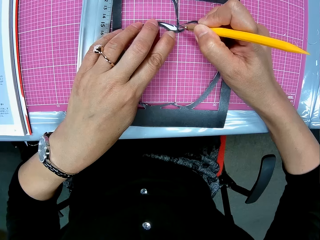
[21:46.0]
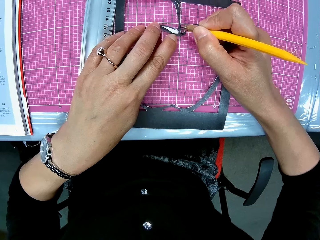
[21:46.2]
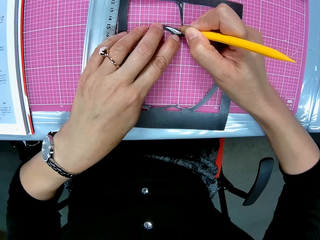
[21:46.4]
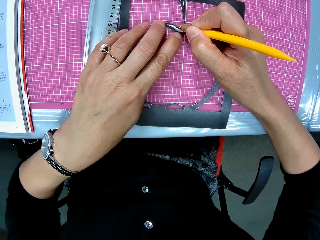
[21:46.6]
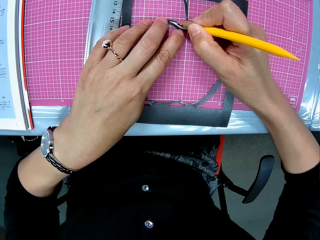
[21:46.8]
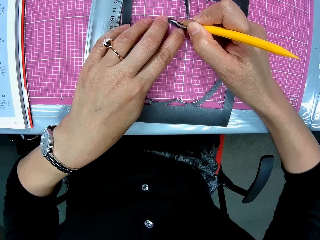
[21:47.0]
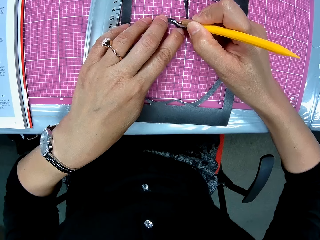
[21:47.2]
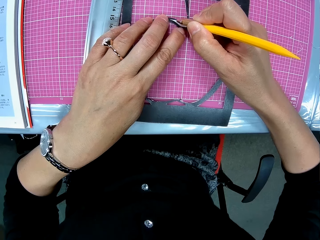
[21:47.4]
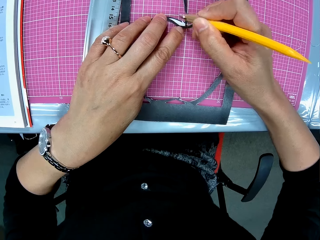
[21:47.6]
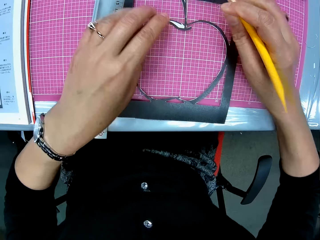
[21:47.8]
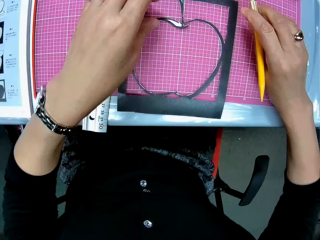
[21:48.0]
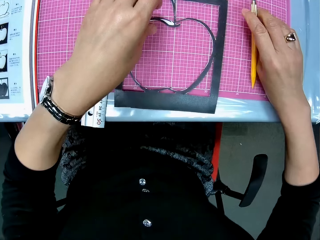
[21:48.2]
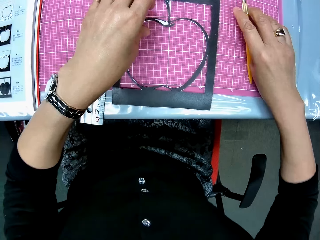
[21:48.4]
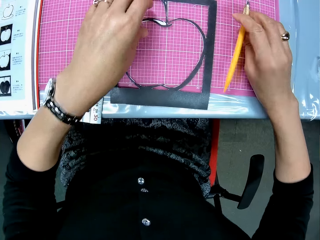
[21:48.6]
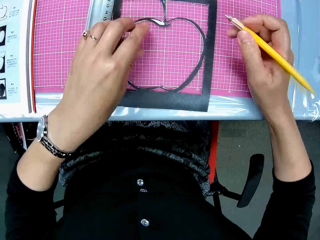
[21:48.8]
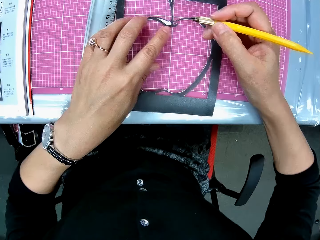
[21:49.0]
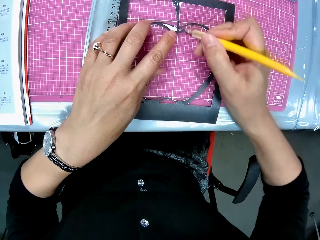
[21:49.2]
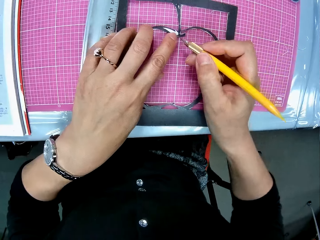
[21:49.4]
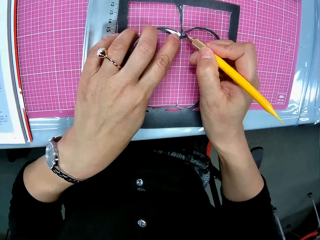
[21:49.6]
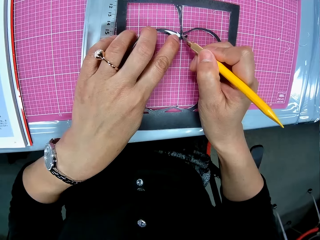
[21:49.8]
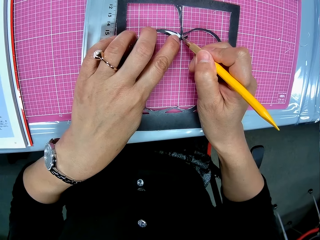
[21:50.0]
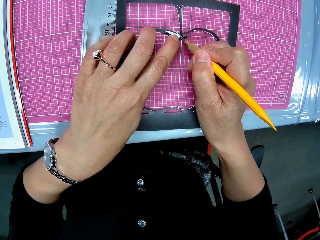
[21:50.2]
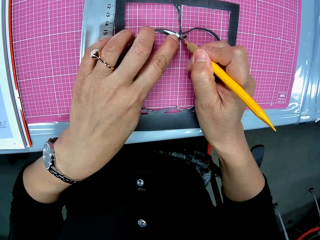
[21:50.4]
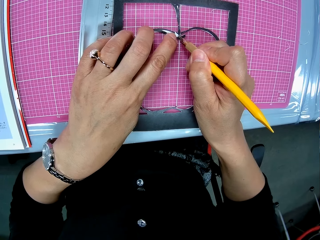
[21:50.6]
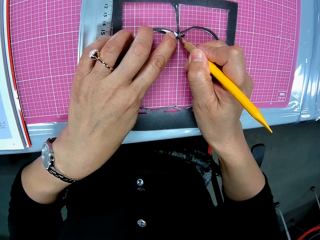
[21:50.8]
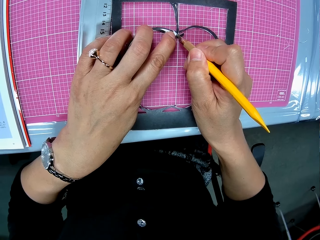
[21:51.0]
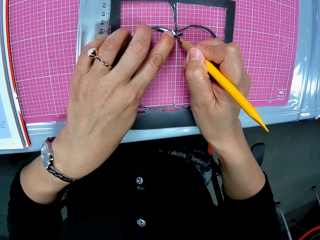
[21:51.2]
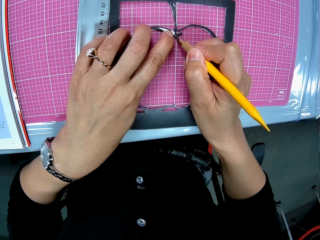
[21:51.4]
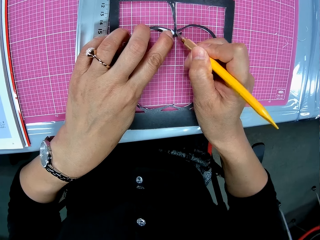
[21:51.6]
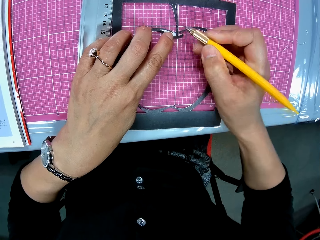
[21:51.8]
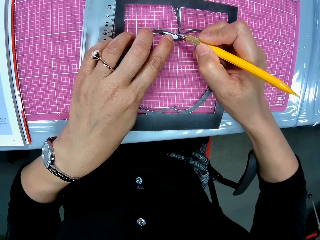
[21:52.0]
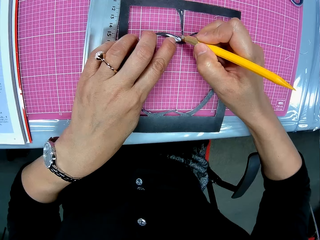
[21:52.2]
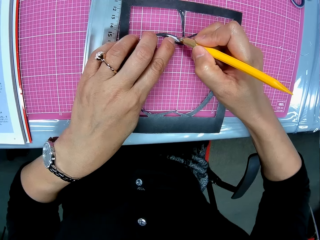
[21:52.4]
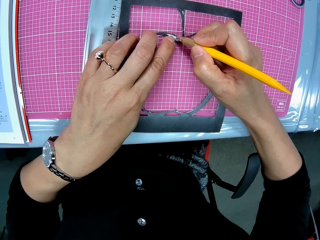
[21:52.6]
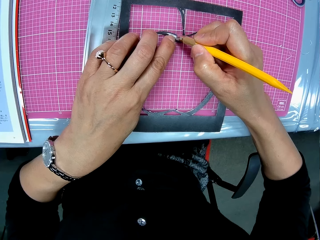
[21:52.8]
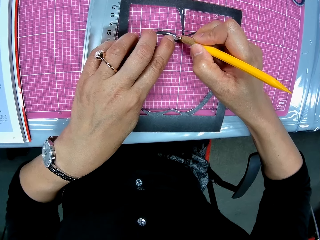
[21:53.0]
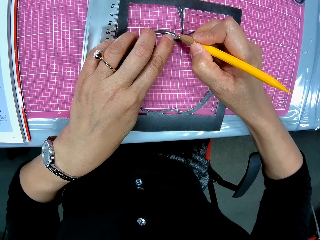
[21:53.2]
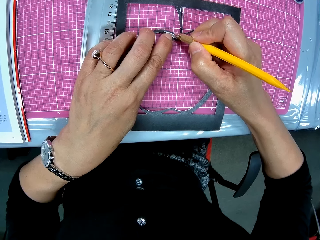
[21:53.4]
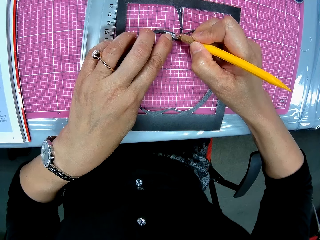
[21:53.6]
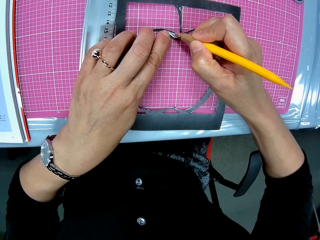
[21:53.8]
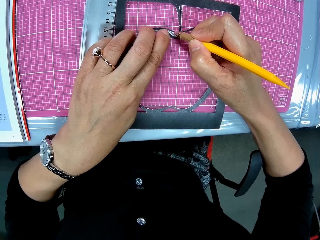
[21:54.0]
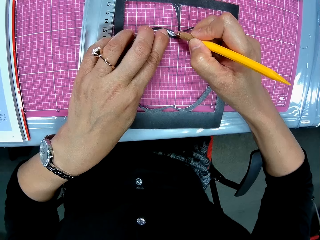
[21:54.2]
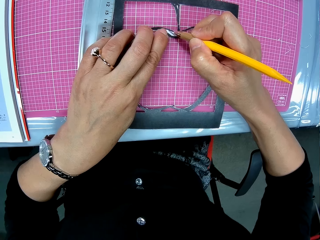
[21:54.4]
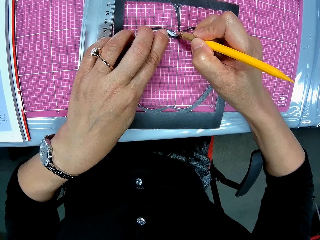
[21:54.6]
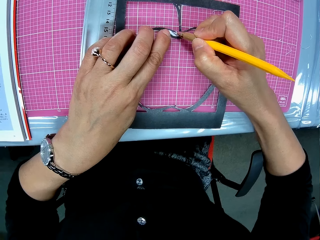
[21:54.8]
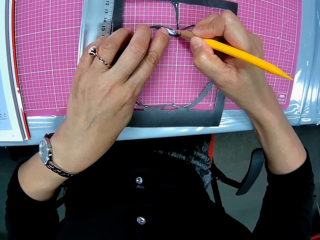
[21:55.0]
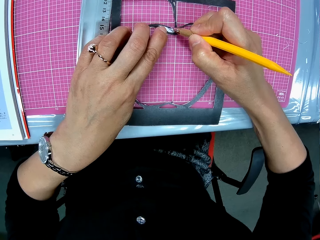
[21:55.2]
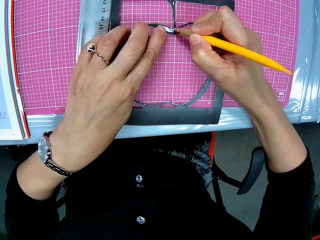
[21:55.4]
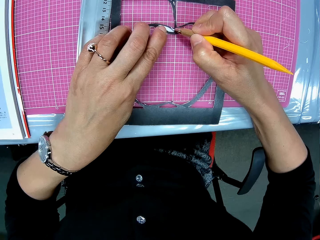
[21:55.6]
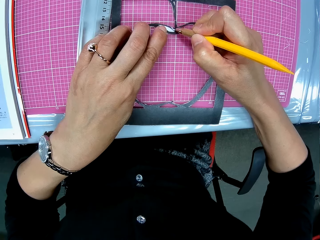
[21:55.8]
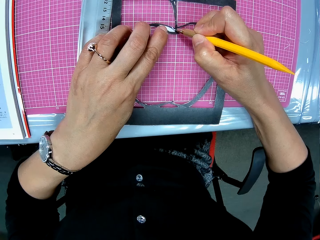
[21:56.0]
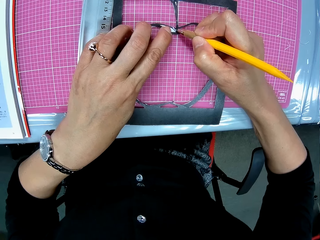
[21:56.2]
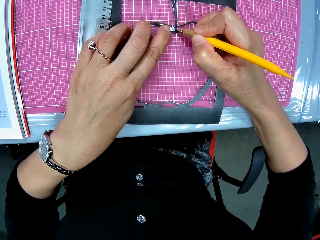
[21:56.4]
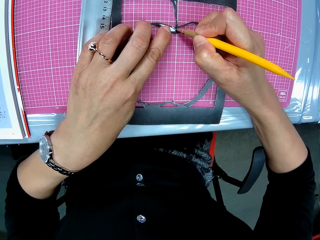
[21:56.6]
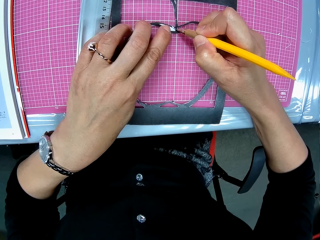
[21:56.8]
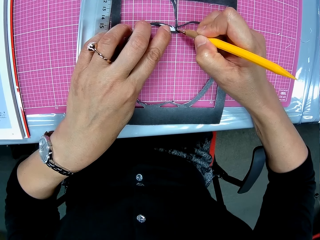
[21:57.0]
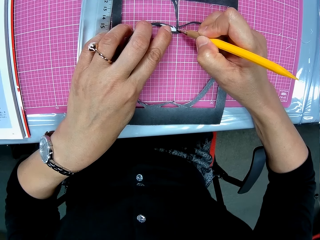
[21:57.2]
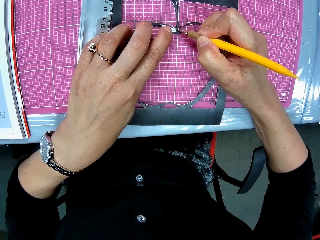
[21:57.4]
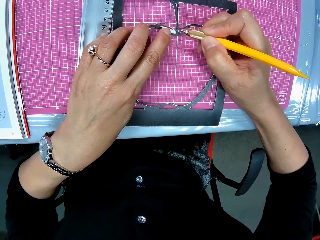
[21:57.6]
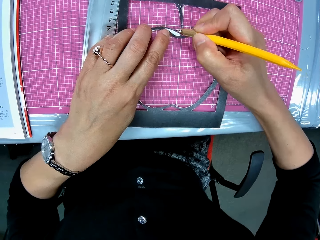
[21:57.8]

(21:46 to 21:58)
The camera wearer stares at the paper cut out. They cut the paper cut out with a paper cutter.

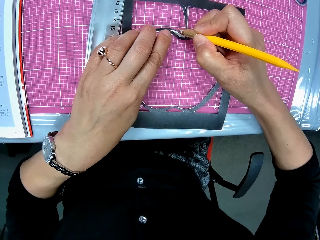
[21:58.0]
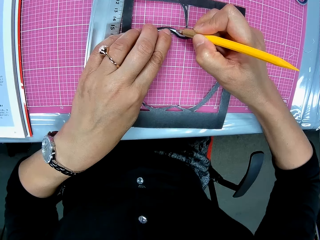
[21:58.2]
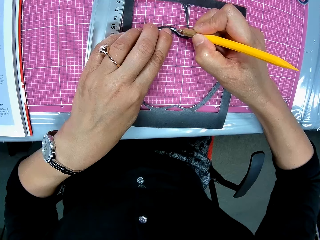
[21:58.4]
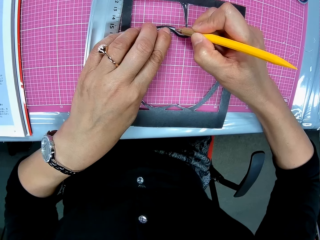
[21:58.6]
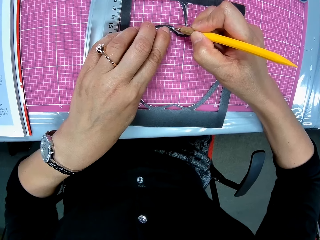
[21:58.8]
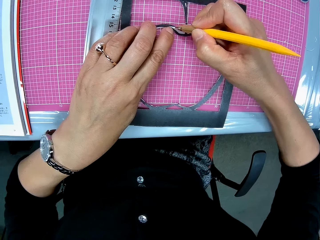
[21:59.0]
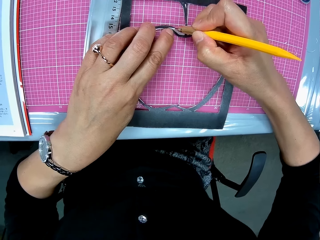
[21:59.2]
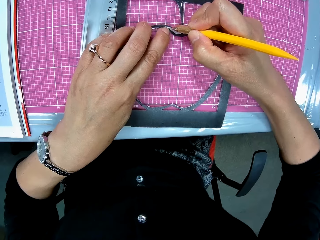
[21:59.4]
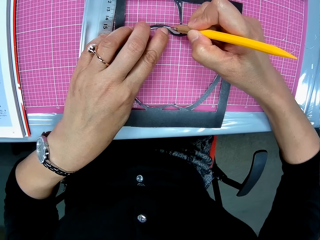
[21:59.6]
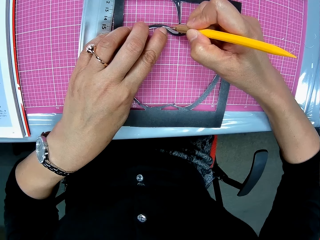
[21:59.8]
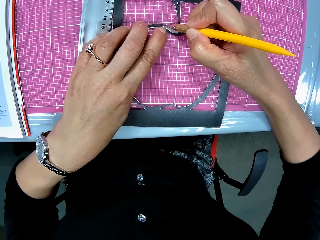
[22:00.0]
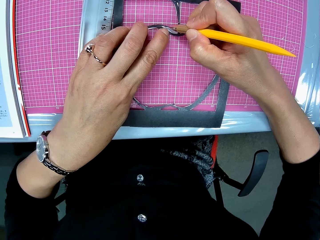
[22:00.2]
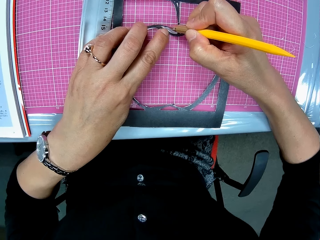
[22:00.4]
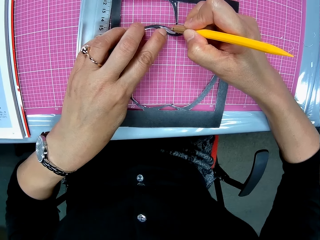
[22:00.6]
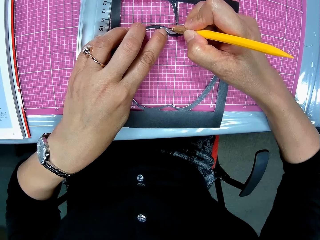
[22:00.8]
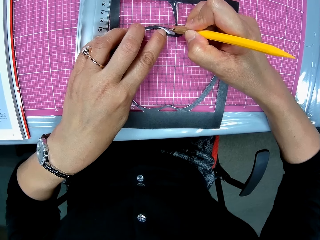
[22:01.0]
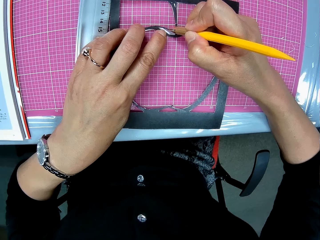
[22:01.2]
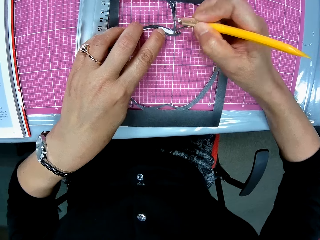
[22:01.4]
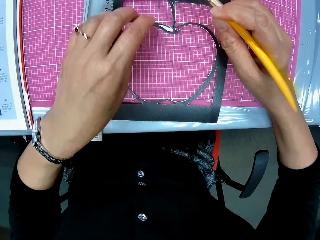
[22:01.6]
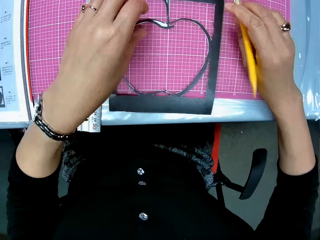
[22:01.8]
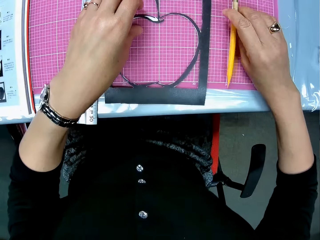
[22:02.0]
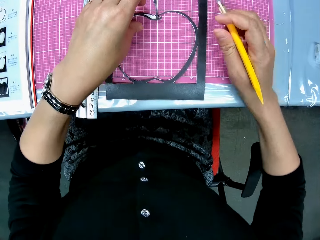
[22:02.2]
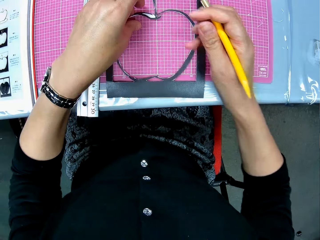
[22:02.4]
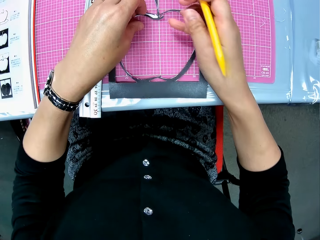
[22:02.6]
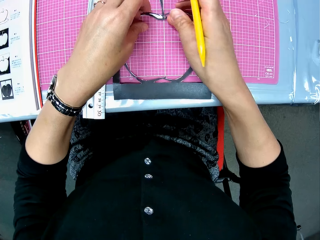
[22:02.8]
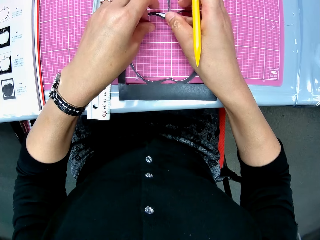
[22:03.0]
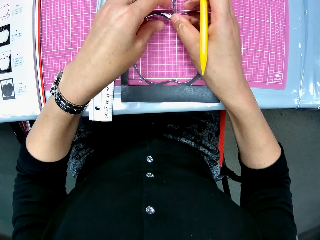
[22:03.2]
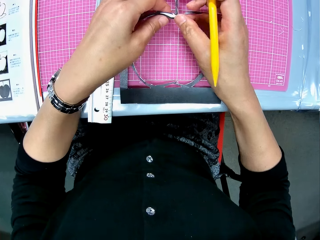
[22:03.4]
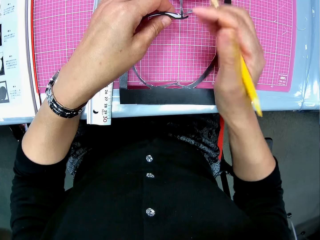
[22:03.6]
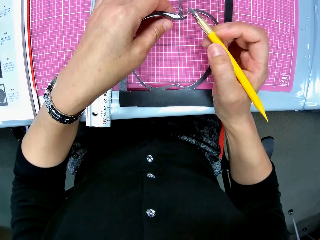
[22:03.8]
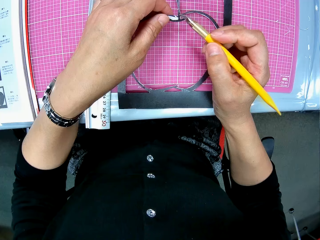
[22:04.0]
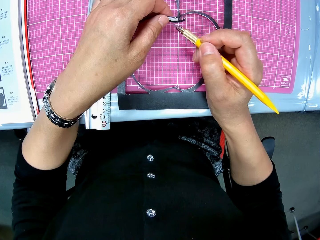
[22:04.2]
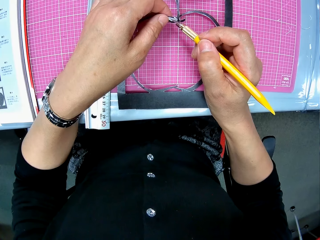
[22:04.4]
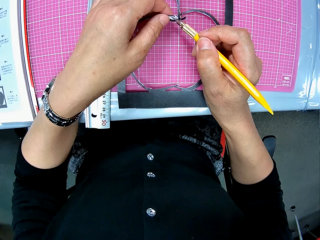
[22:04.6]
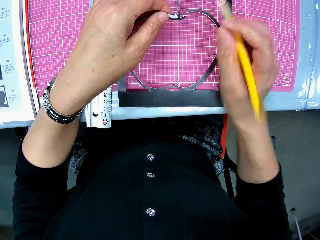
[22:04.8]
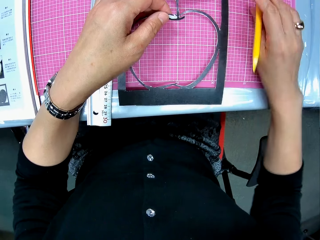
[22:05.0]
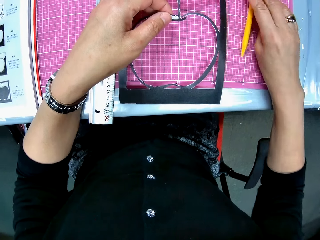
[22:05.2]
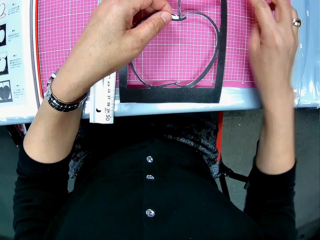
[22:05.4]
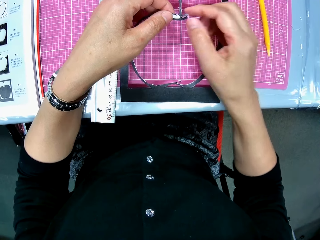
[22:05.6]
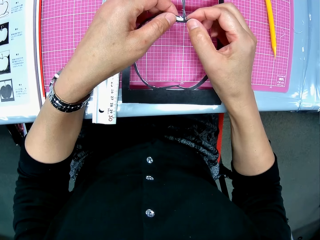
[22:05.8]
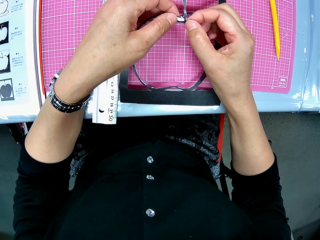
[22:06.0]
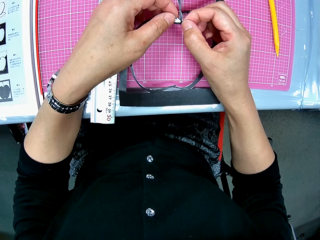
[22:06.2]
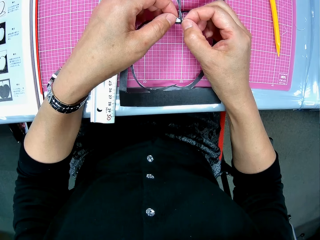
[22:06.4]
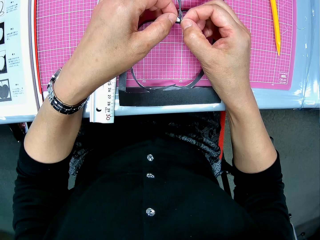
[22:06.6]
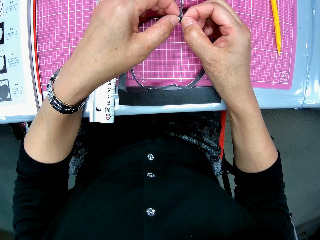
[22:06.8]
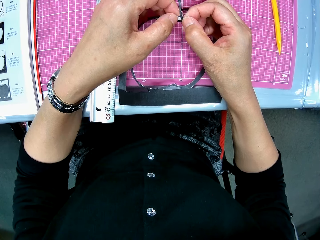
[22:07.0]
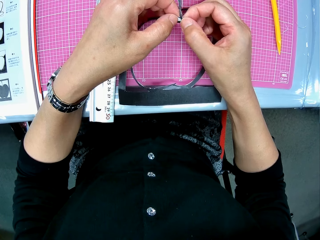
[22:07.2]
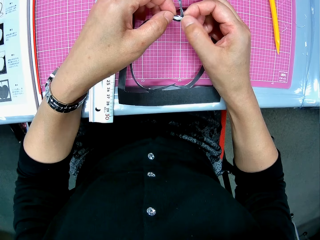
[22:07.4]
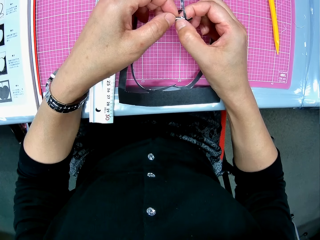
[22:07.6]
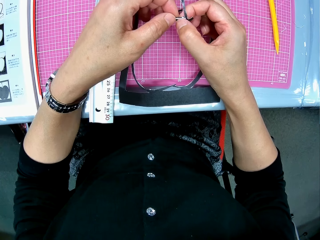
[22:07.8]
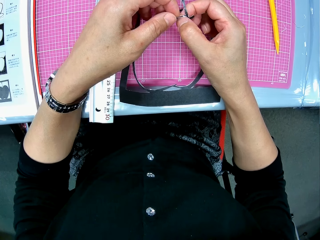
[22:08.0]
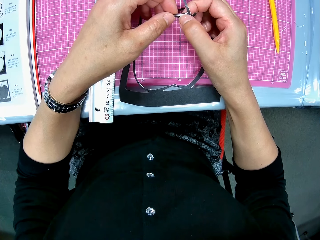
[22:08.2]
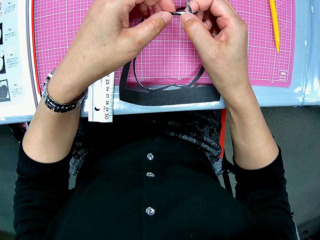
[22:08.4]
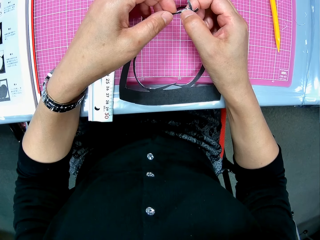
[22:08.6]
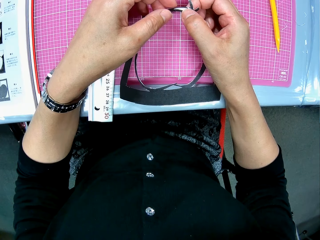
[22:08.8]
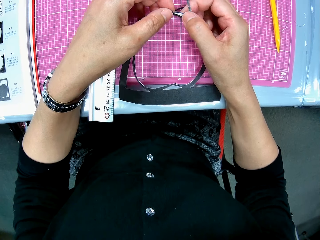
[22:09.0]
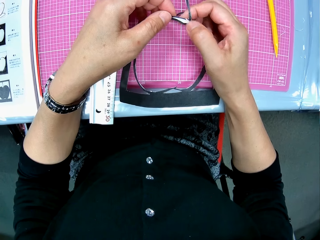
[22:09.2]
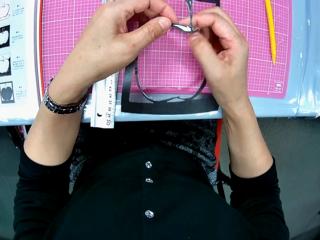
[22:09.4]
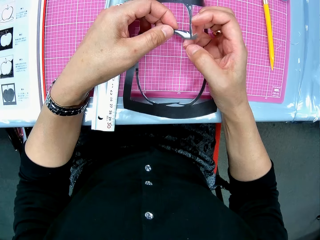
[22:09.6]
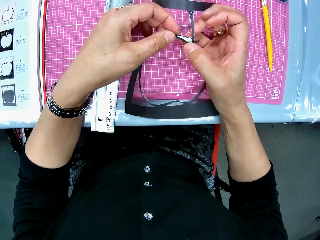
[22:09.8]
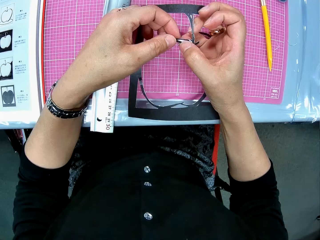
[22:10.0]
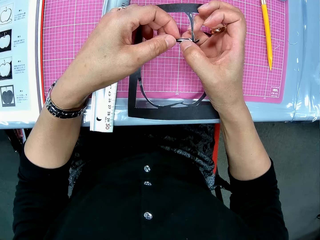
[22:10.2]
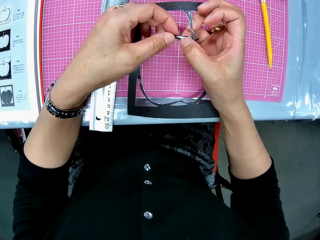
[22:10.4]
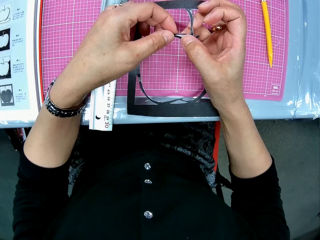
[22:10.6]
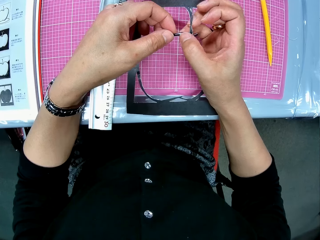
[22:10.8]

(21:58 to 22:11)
The camera wearer attempts to drop the craft knife or paper cutter on the cutting mat. They inspect the paper cut out or last craft piece. They lift the centre of the last craft piece from the table. They move the craft knife close to the centre of the last craft piece. They cut the paper cut out with the paper cutter. They drop the craft knife on the cutting mat. They remove another cut piece from the last craft piece. They inspect the paper cut out.
